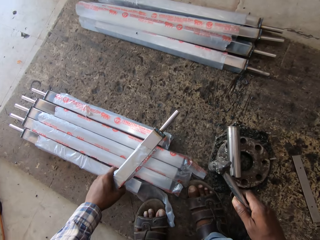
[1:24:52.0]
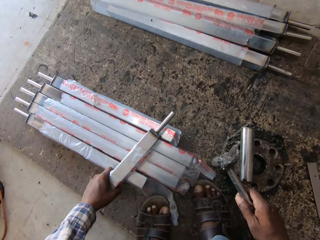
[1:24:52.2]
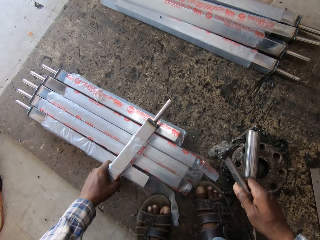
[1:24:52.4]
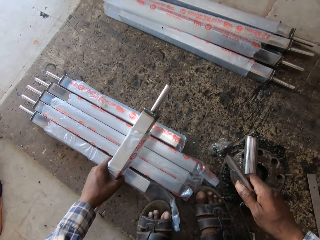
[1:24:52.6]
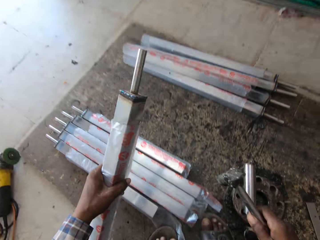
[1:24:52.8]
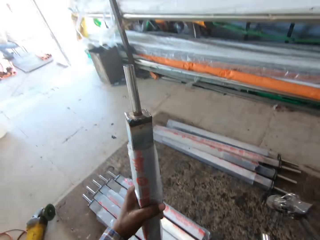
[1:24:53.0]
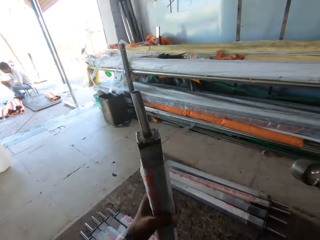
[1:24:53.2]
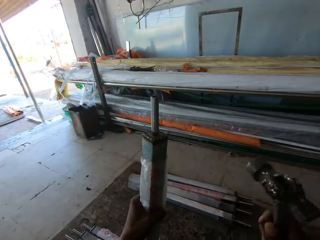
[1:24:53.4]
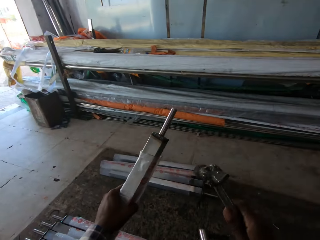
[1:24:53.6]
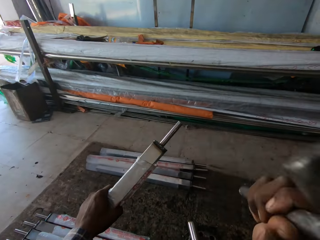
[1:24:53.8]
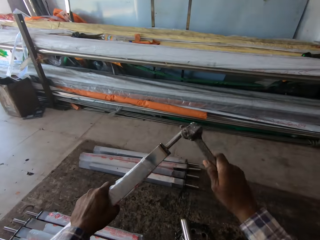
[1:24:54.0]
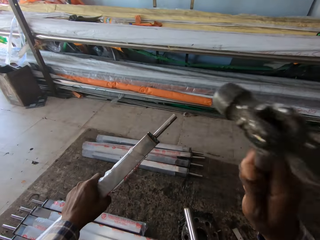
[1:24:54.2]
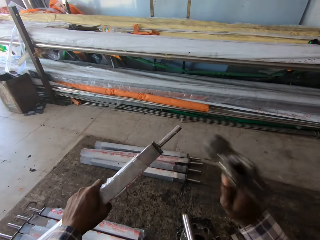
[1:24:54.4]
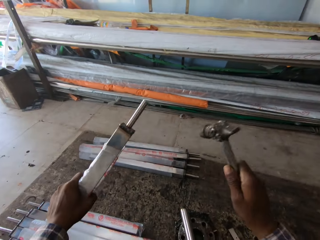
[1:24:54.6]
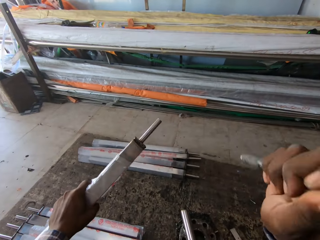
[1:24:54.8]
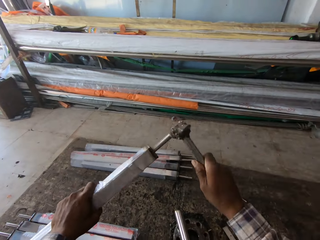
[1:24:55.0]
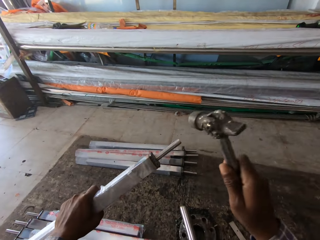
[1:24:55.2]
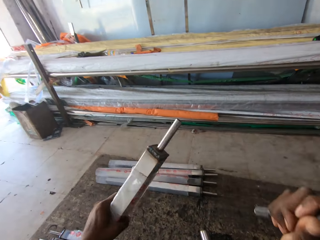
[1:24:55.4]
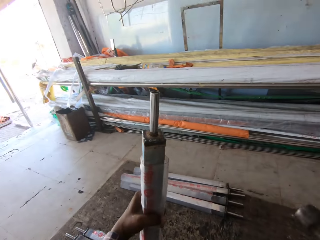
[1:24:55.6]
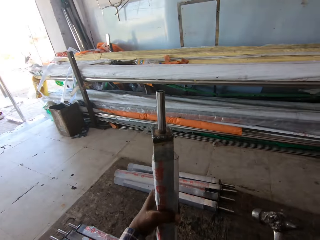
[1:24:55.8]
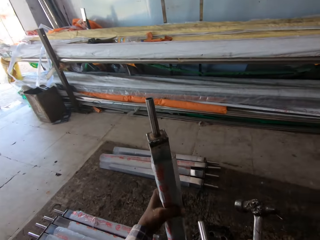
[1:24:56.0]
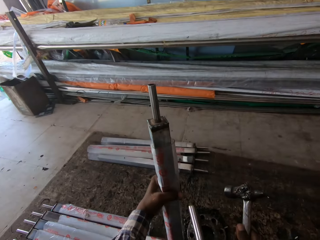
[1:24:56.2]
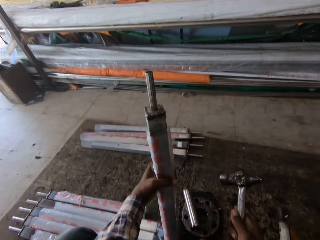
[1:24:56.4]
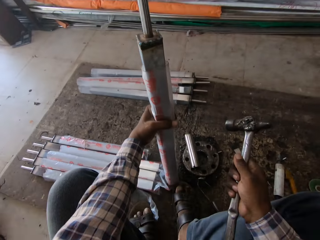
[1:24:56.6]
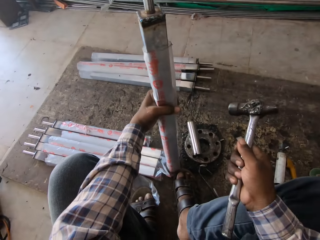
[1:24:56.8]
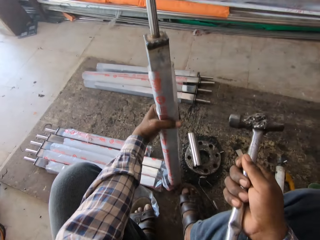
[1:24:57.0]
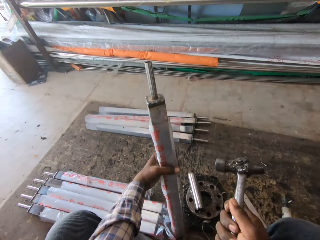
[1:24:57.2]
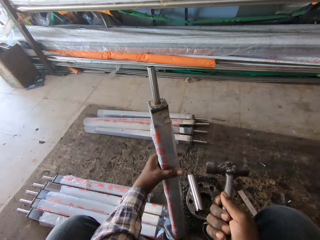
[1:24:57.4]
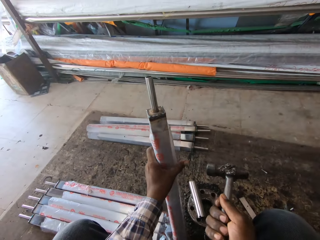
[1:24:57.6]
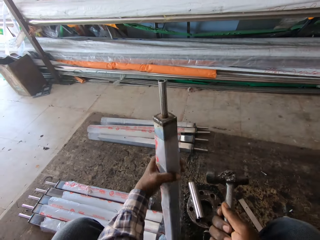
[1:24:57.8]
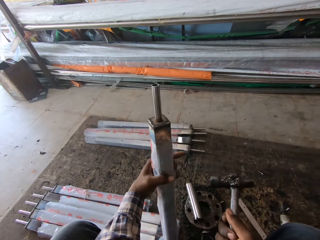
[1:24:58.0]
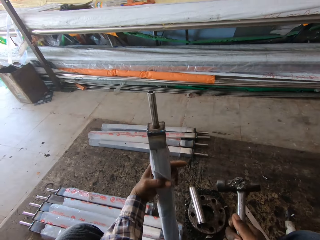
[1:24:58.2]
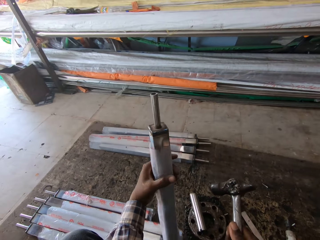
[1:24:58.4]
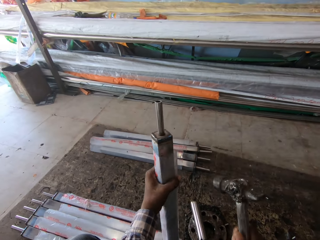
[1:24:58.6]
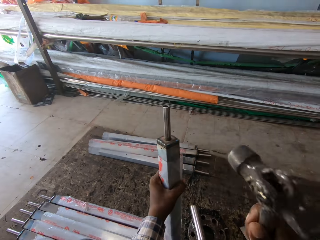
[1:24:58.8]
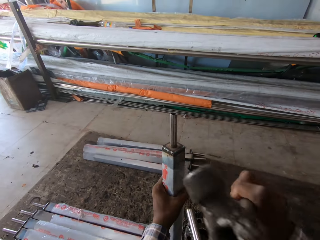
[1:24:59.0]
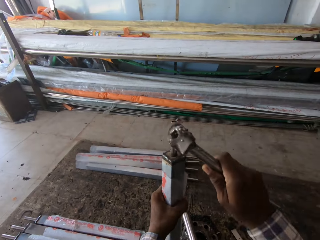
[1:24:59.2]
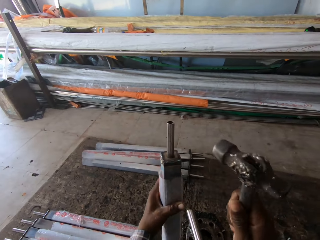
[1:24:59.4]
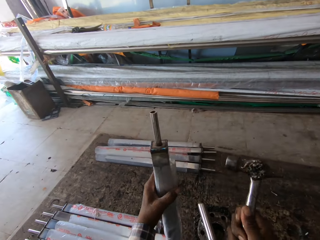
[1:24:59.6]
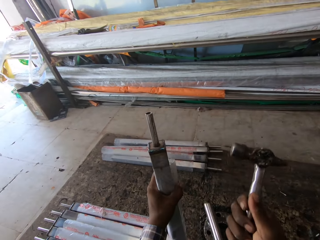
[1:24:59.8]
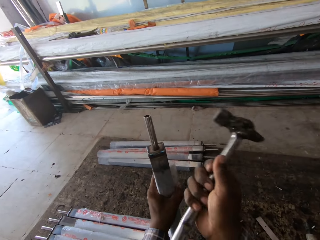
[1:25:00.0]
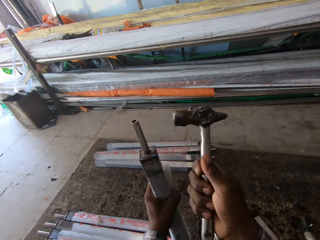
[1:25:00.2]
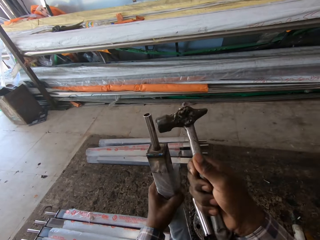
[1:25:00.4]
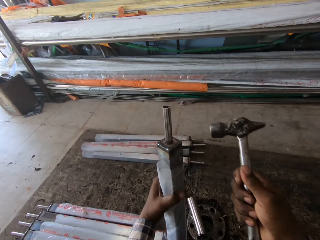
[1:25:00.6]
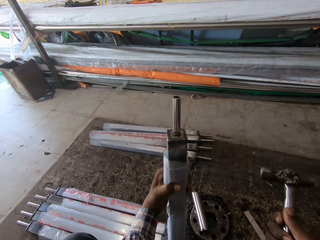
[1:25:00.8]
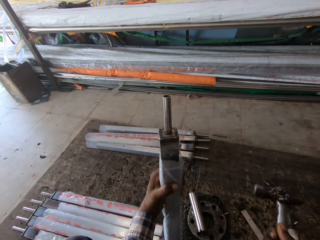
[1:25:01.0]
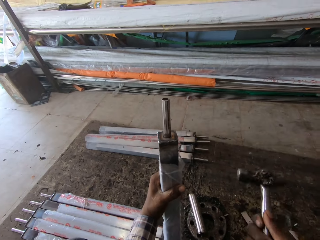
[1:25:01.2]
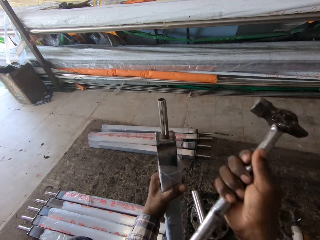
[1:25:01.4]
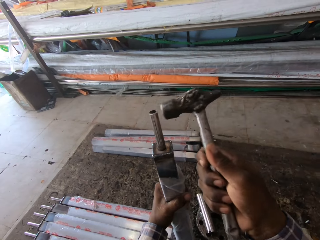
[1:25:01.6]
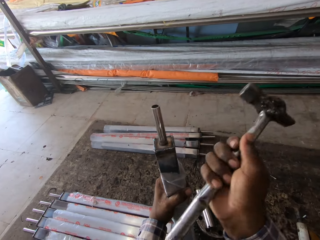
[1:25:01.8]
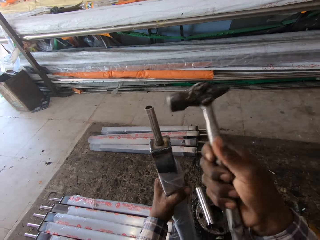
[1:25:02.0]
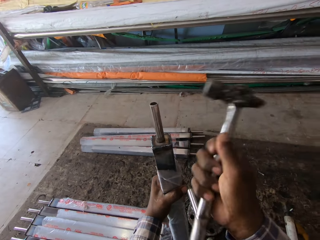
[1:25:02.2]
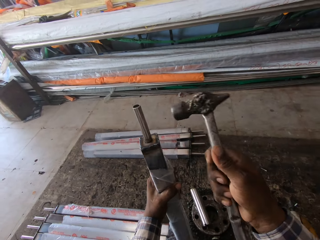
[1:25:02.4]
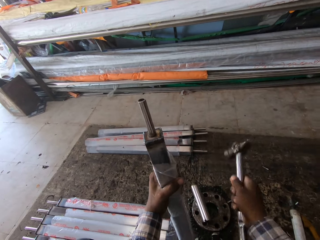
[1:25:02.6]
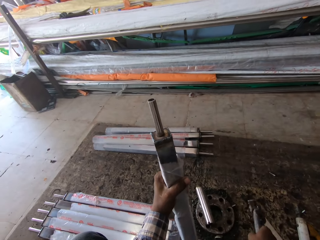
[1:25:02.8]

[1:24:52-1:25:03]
The camera wearer hits the rod with the hammer in his right hand. He adjusts the rectangular pipe in his left hand on the ground. He hits the rod with the hammer in his right hand.

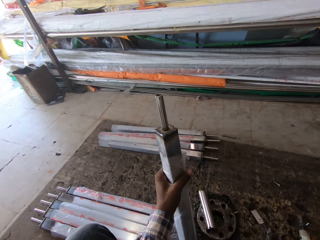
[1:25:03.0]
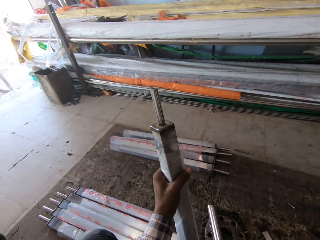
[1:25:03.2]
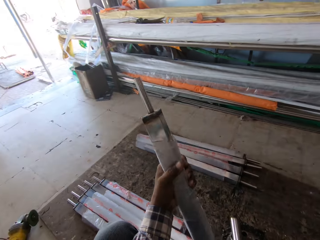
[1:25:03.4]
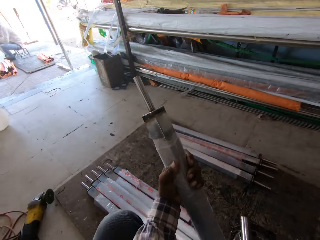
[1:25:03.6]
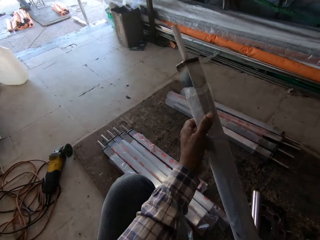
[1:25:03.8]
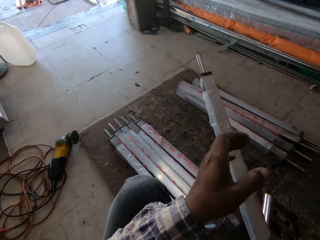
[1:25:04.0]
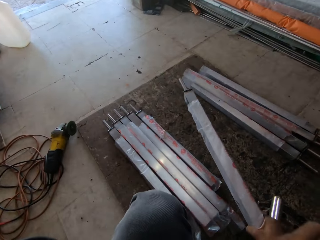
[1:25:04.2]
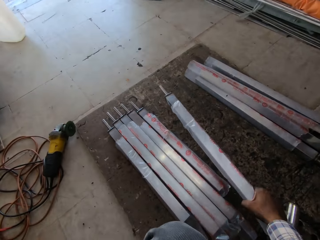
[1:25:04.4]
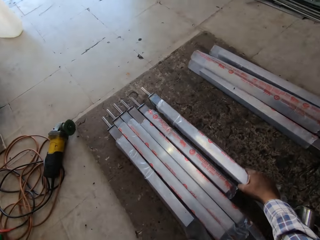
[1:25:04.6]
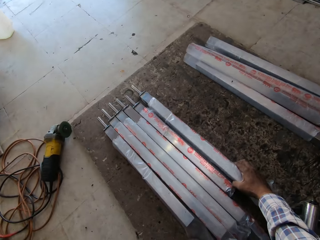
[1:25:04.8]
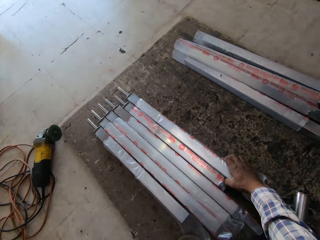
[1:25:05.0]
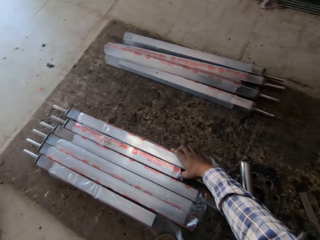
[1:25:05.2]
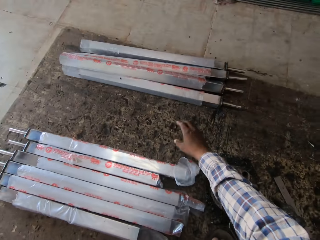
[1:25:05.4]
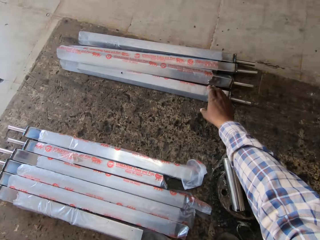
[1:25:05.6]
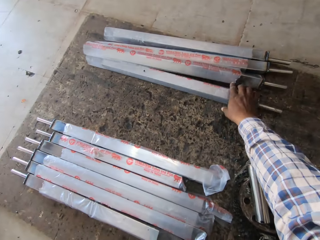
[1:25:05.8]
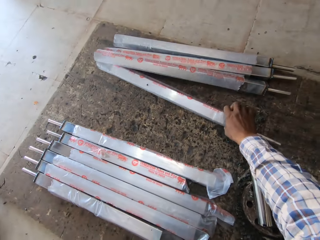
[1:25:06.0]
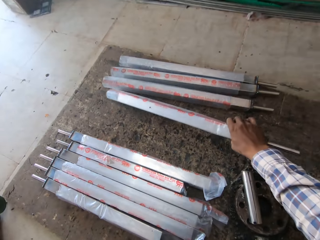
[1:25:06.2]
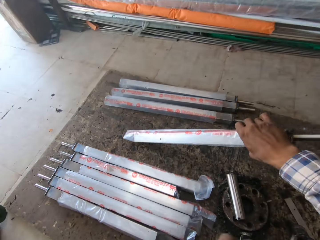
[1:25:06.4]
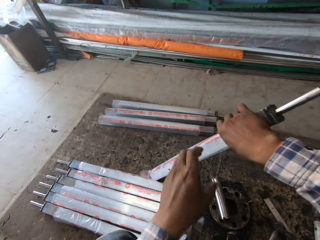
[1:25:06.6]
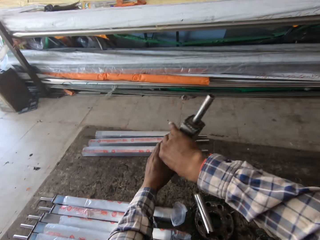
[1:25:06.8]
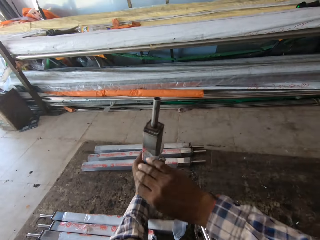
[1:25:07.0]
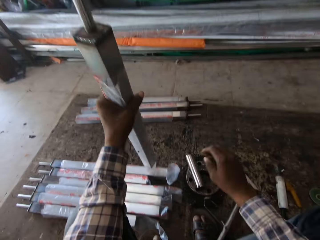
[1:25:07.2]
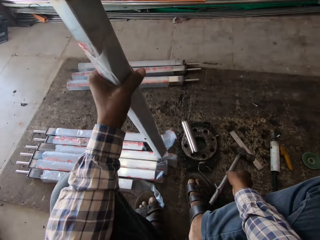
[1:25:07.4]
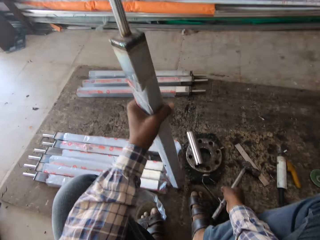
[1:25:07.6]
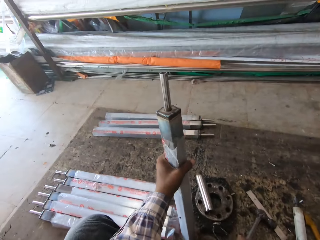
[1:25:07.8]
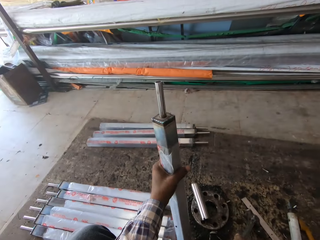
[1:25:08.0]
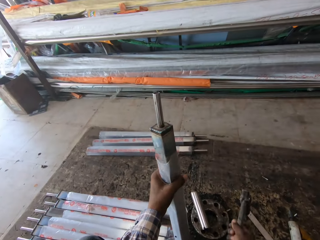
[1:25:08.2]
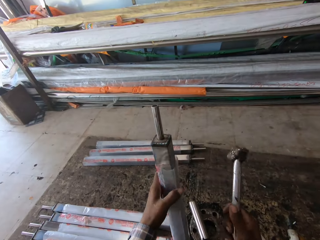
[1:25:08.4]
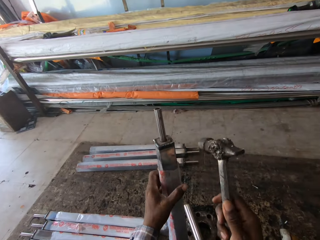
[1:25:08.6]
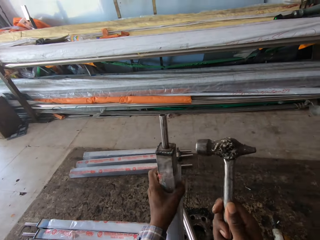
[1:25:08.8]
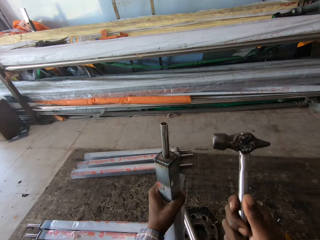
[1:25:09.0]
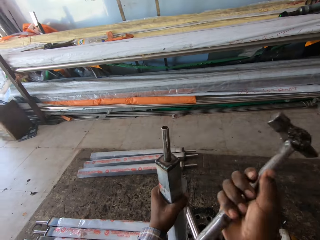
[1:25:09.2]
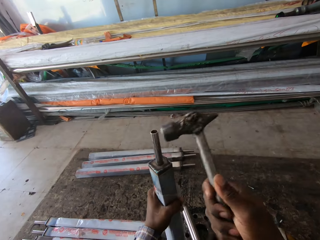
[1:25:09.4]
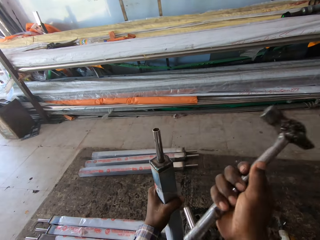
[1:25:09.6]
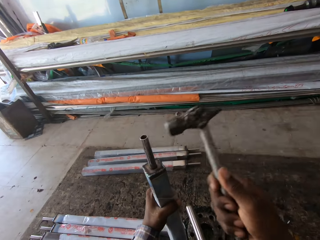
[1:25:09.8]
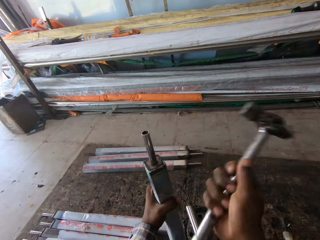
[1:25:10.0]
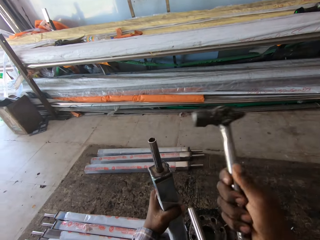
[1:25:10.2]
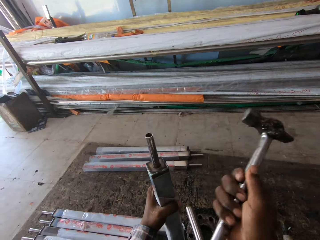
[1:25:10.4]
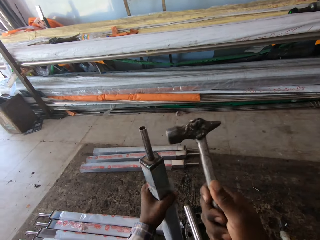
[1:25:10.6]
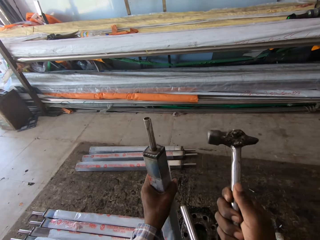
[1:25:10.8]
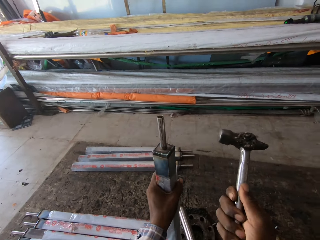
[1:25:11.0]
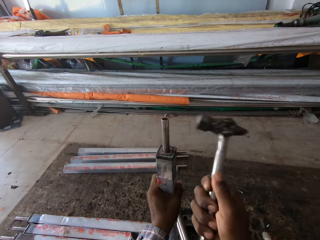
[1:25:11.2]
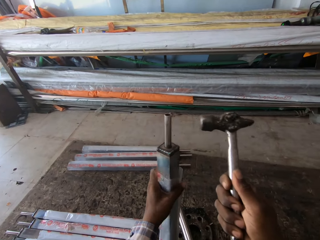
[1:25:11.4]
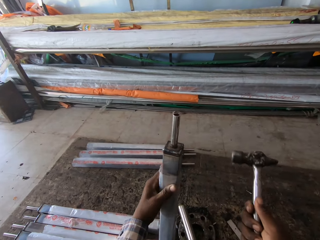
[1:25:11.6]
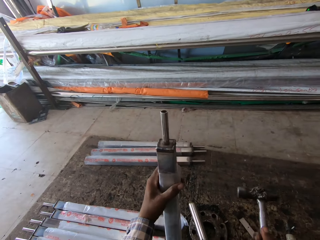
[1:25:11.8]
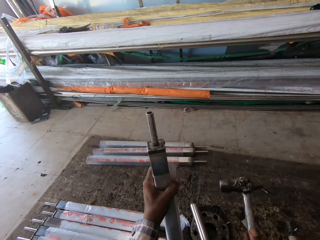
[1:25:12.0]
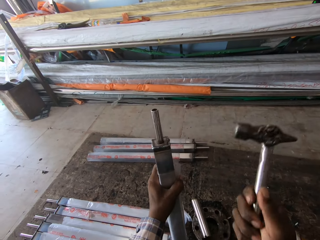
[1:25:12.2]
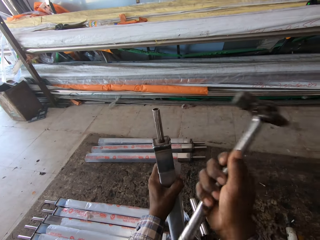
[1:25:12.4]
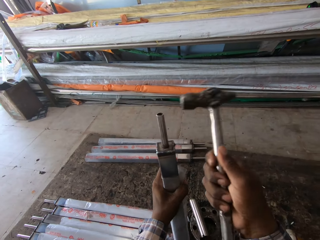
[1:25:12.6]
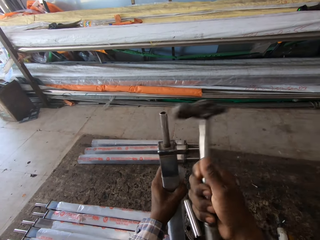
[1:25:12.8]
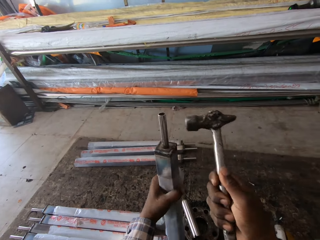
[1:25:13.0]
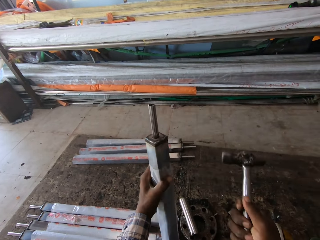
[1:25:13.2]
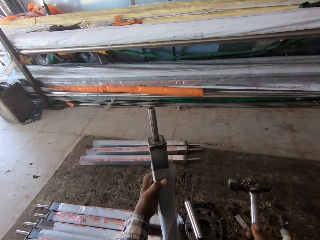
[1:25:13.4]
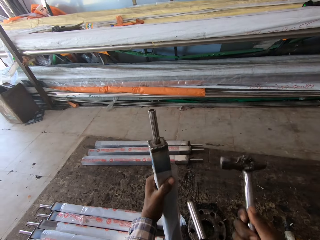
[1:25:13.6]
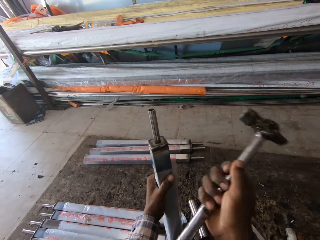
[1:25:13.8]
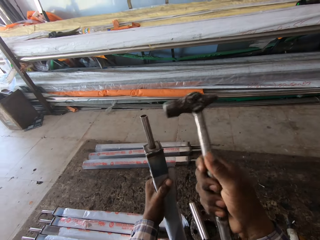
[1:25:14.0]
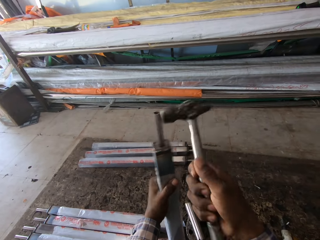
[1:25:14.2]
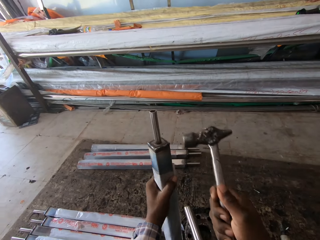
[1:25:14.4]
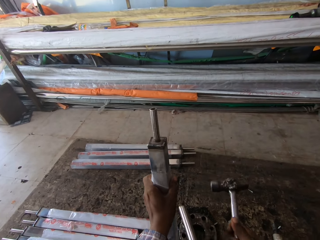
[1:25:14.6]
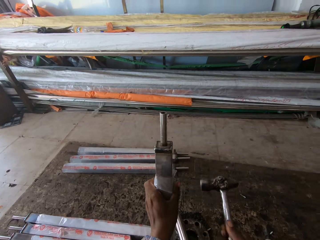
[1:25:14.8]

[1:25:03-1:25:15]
The camera wearer drops the rectangular pipe in his right hand on the ground. He picks up a rectangular pipe from the ground with his right hand. He stands the rectangular pipe in his left hand on the ground. He picks up the hammer from the ground with his right hand. He hits the rod with the hammer in his right hand.
